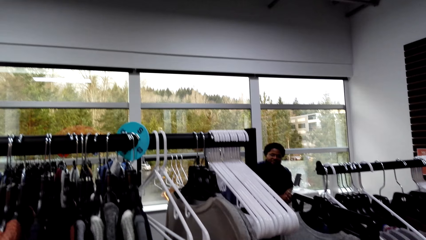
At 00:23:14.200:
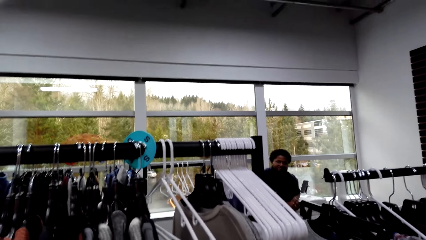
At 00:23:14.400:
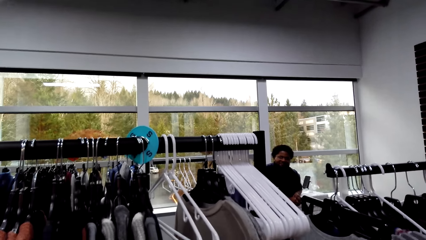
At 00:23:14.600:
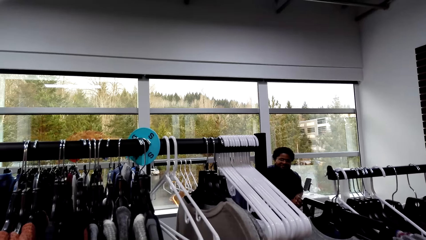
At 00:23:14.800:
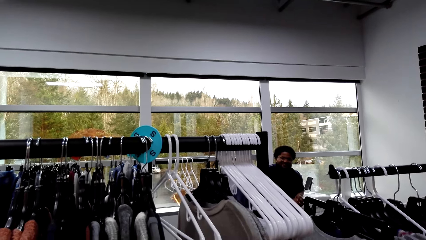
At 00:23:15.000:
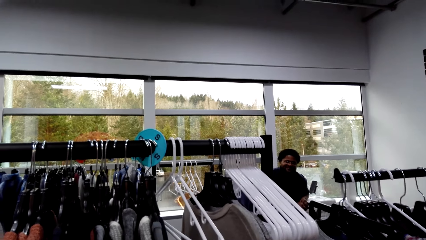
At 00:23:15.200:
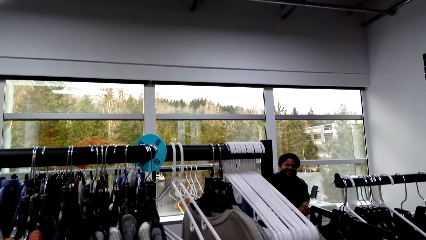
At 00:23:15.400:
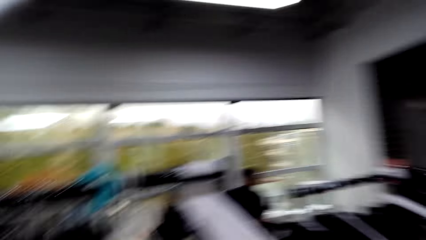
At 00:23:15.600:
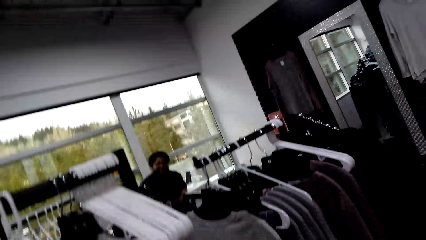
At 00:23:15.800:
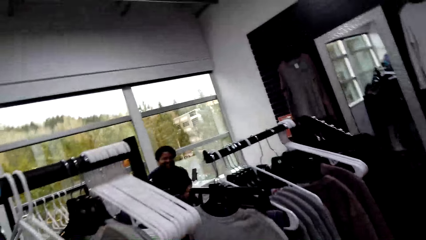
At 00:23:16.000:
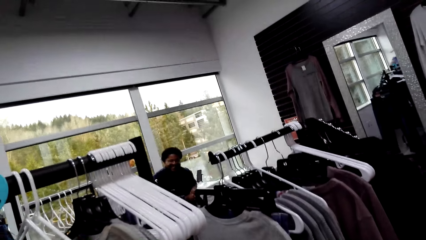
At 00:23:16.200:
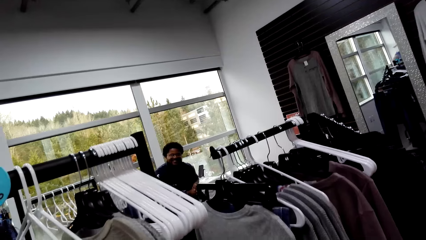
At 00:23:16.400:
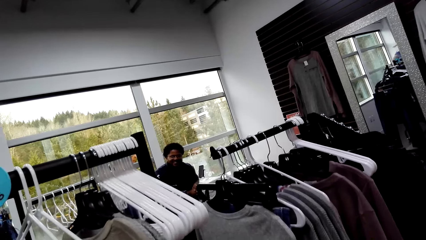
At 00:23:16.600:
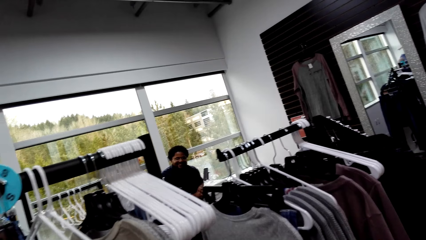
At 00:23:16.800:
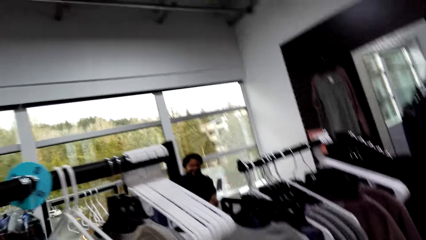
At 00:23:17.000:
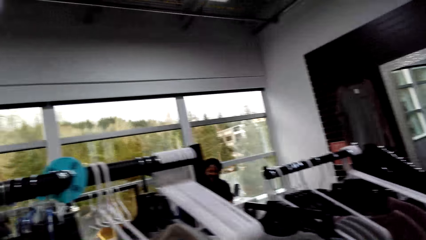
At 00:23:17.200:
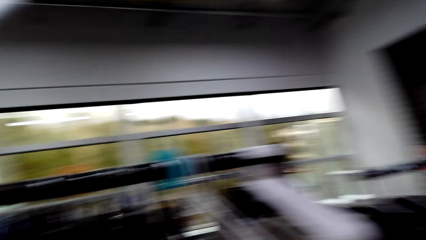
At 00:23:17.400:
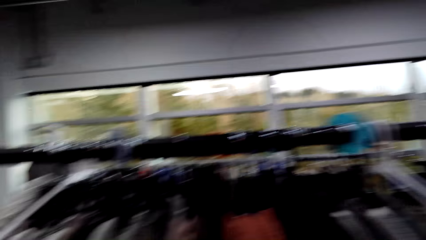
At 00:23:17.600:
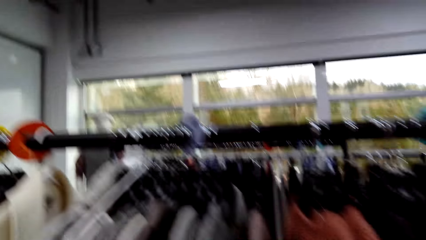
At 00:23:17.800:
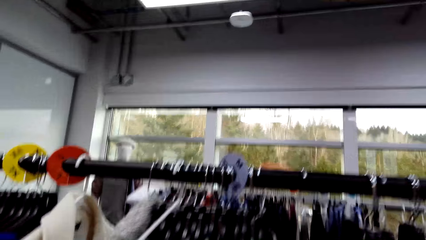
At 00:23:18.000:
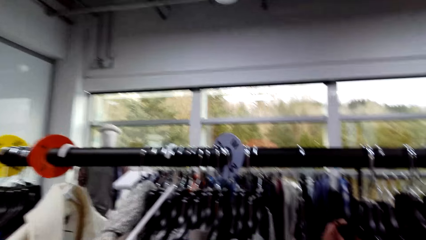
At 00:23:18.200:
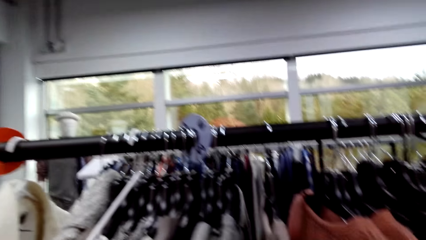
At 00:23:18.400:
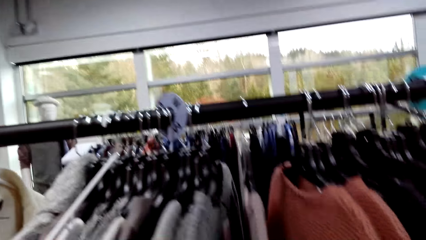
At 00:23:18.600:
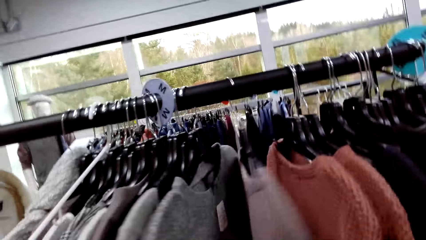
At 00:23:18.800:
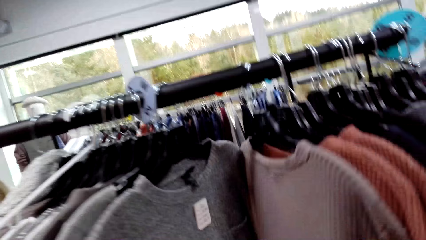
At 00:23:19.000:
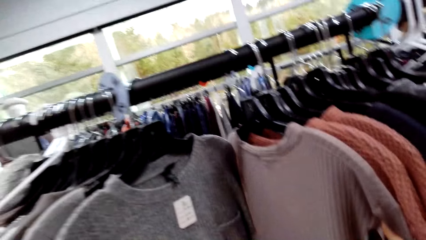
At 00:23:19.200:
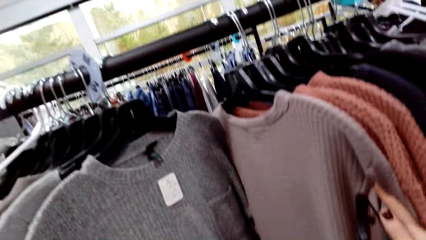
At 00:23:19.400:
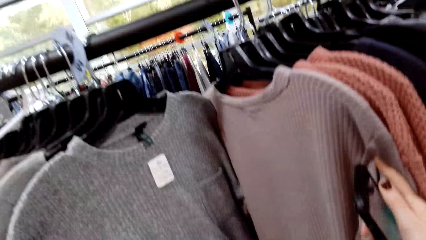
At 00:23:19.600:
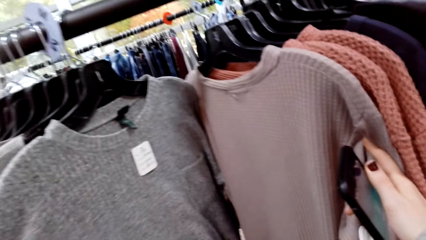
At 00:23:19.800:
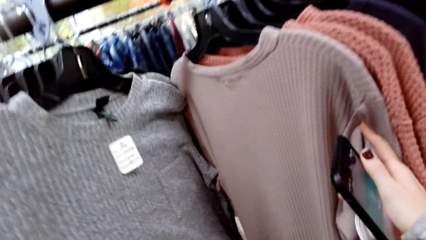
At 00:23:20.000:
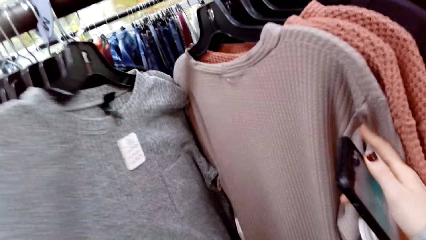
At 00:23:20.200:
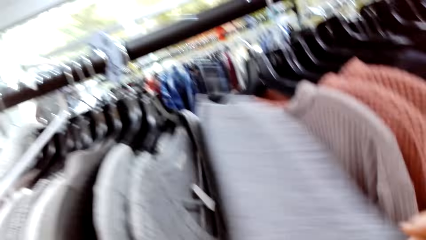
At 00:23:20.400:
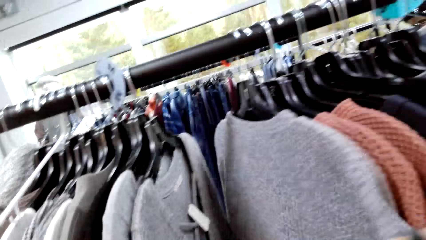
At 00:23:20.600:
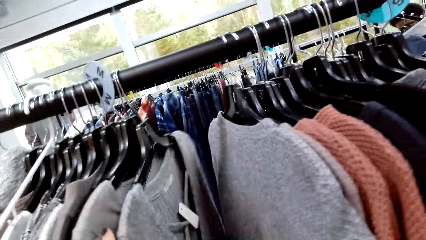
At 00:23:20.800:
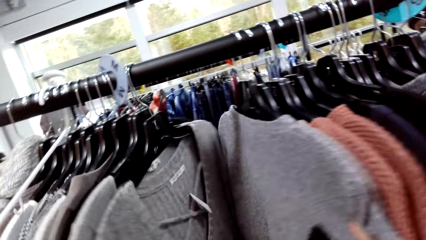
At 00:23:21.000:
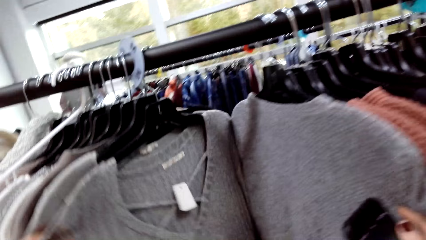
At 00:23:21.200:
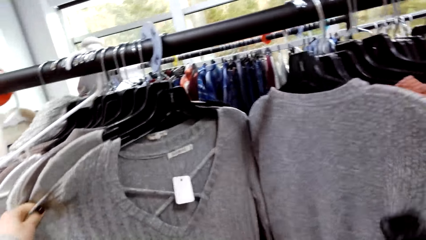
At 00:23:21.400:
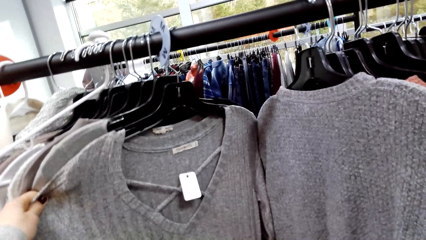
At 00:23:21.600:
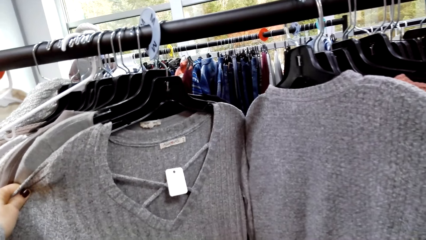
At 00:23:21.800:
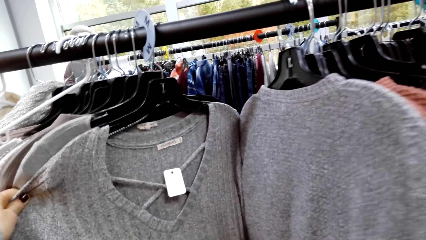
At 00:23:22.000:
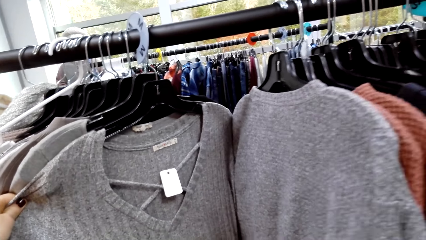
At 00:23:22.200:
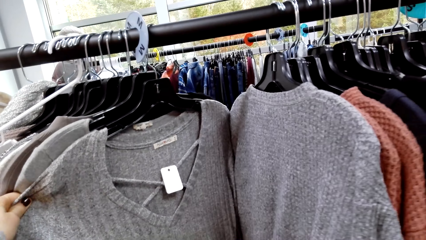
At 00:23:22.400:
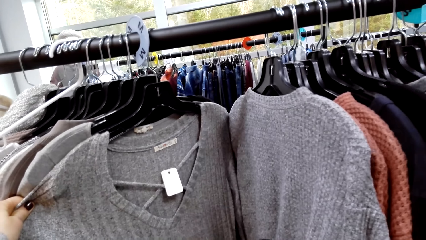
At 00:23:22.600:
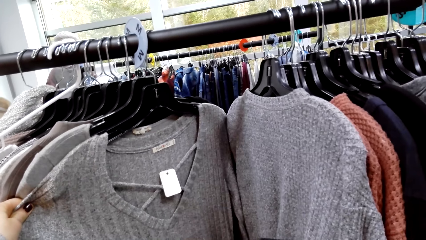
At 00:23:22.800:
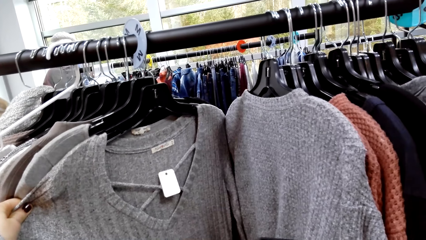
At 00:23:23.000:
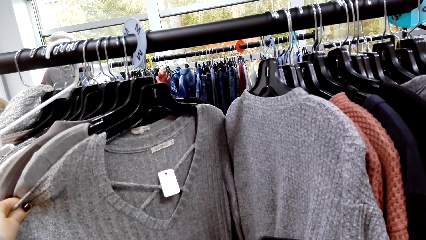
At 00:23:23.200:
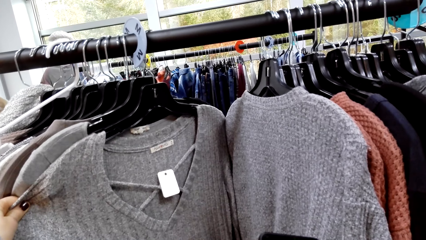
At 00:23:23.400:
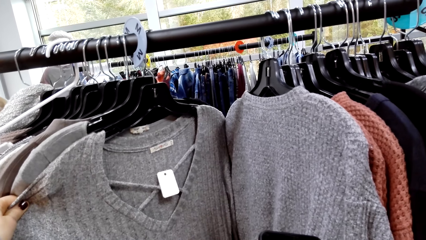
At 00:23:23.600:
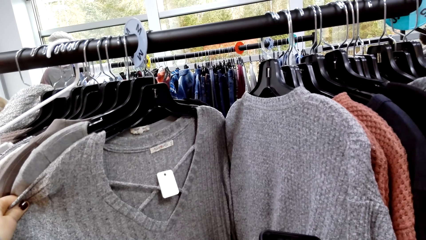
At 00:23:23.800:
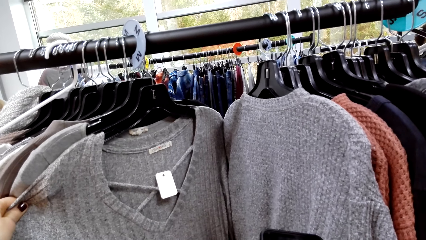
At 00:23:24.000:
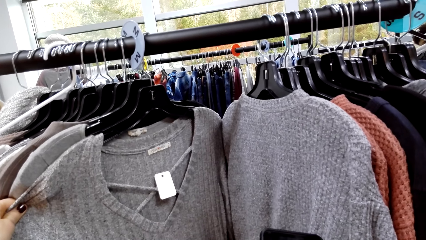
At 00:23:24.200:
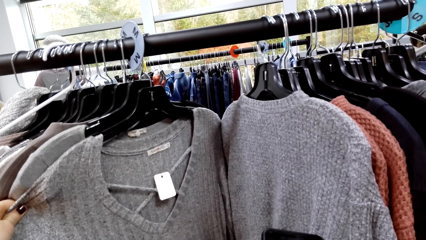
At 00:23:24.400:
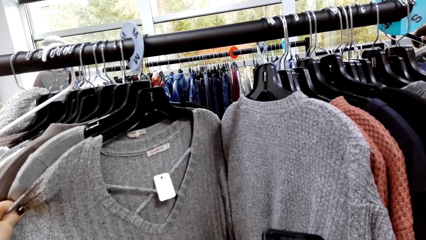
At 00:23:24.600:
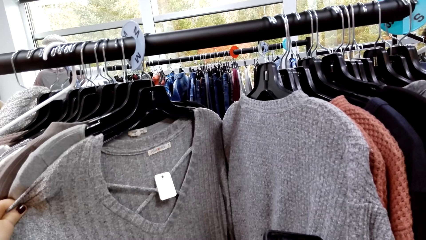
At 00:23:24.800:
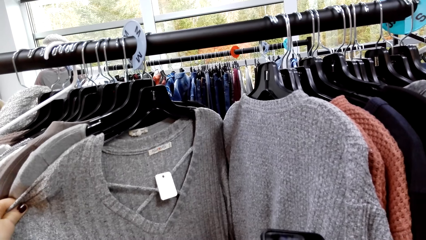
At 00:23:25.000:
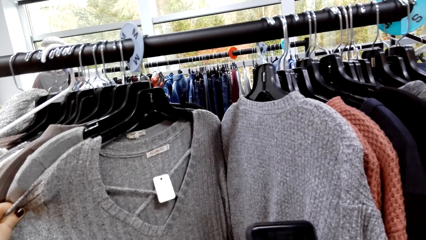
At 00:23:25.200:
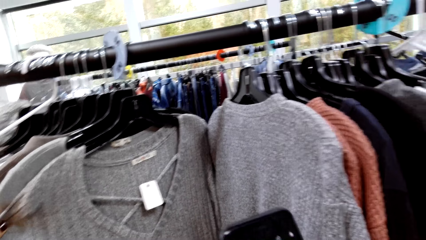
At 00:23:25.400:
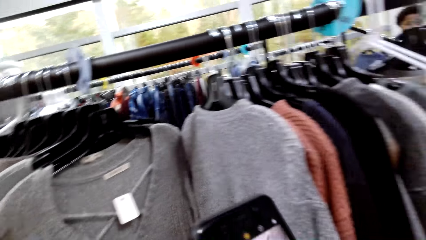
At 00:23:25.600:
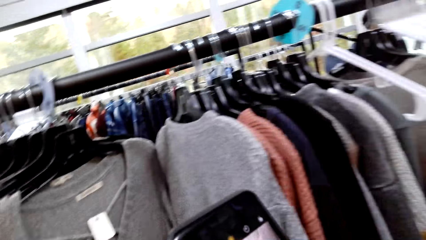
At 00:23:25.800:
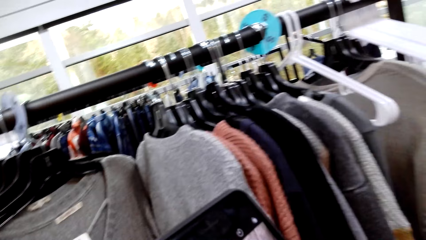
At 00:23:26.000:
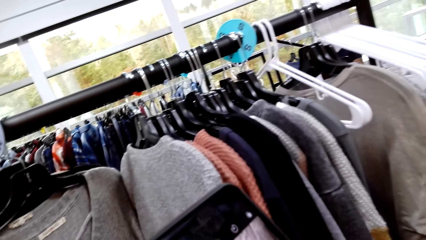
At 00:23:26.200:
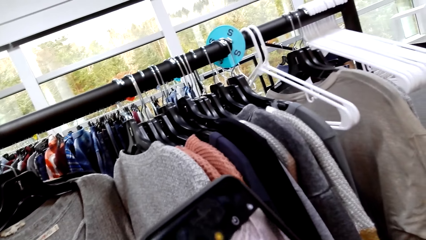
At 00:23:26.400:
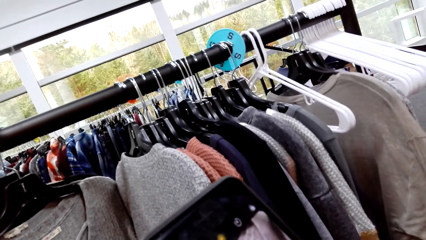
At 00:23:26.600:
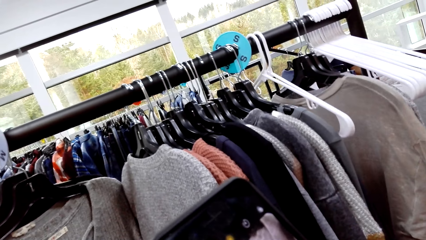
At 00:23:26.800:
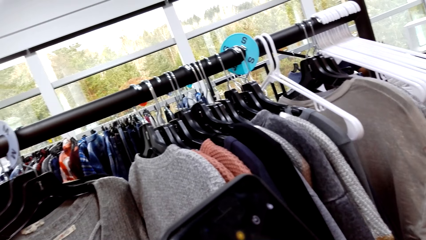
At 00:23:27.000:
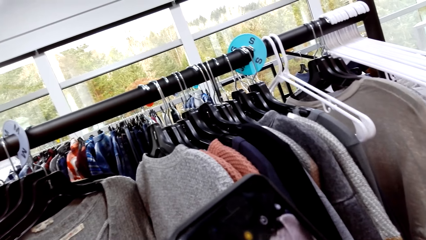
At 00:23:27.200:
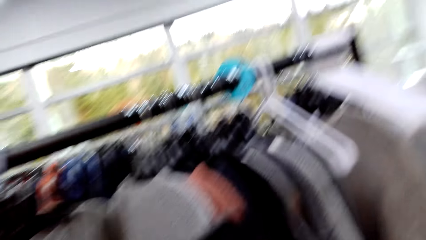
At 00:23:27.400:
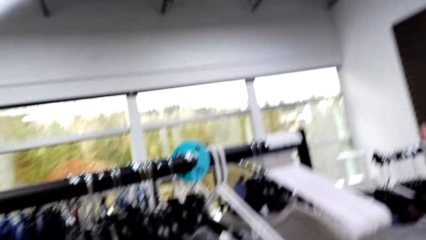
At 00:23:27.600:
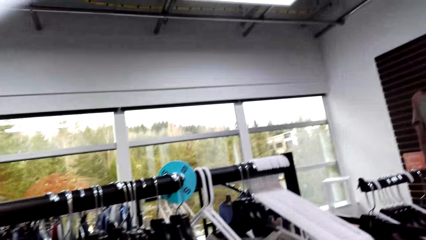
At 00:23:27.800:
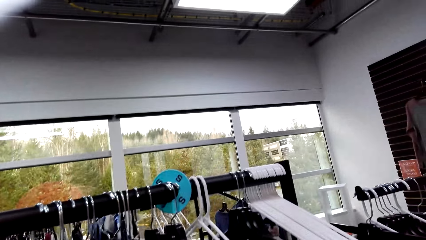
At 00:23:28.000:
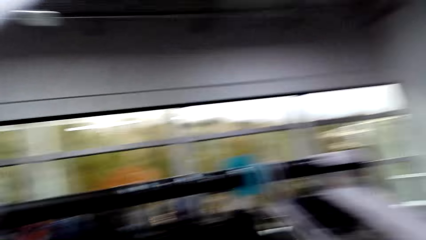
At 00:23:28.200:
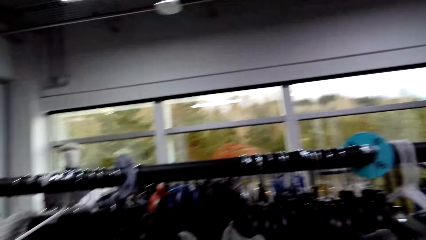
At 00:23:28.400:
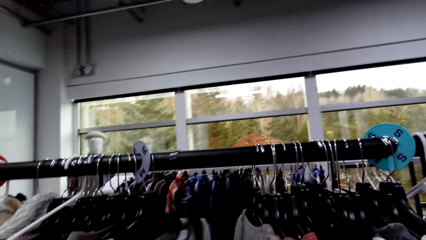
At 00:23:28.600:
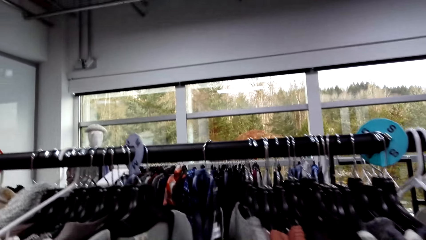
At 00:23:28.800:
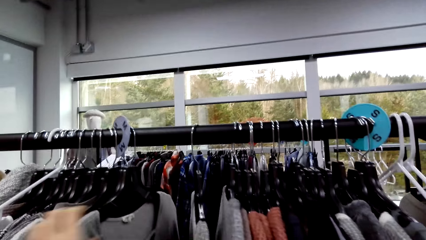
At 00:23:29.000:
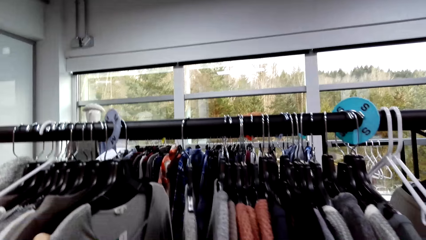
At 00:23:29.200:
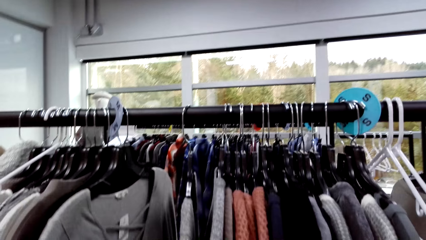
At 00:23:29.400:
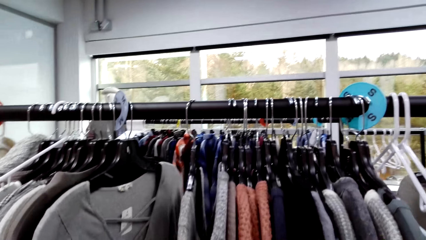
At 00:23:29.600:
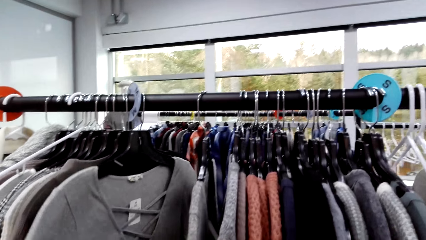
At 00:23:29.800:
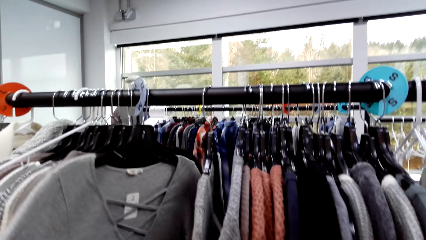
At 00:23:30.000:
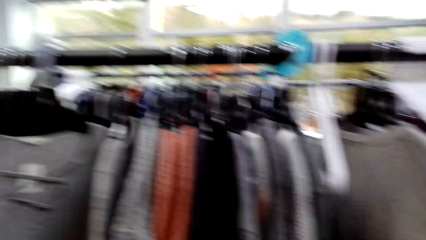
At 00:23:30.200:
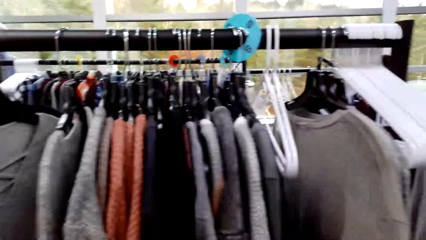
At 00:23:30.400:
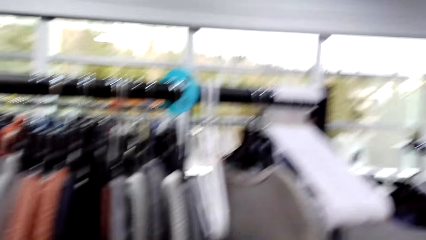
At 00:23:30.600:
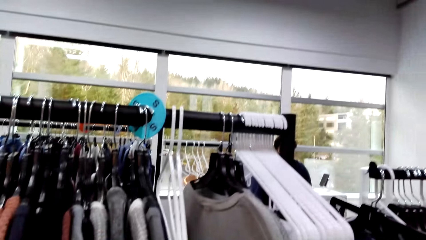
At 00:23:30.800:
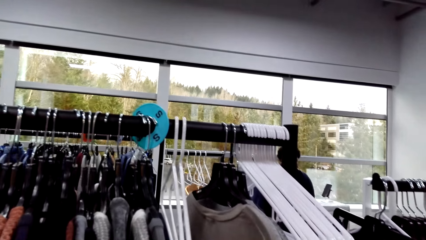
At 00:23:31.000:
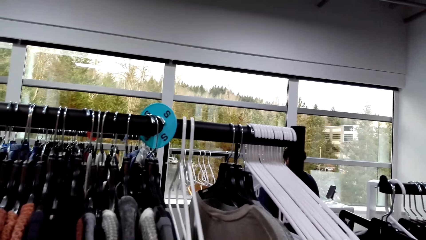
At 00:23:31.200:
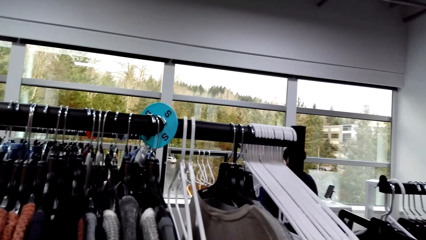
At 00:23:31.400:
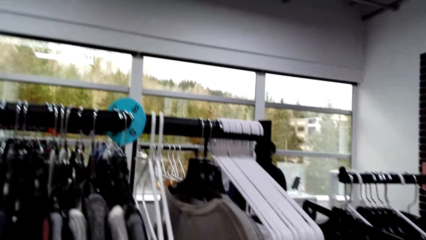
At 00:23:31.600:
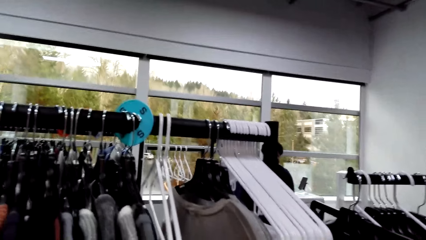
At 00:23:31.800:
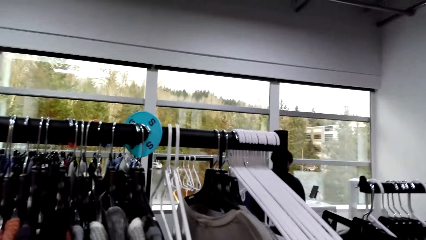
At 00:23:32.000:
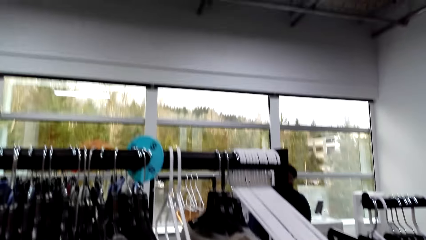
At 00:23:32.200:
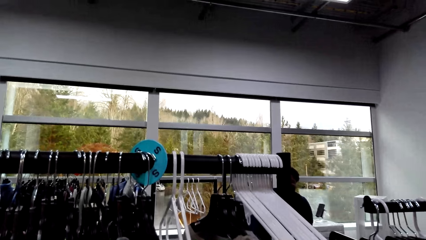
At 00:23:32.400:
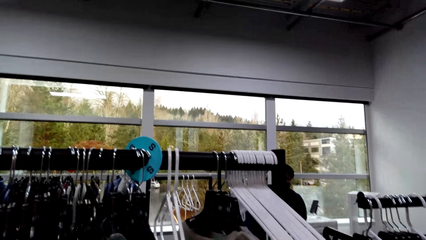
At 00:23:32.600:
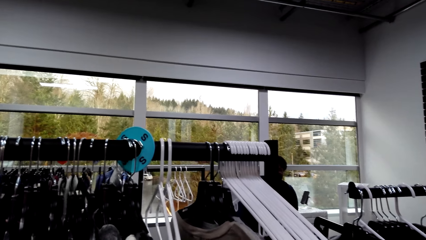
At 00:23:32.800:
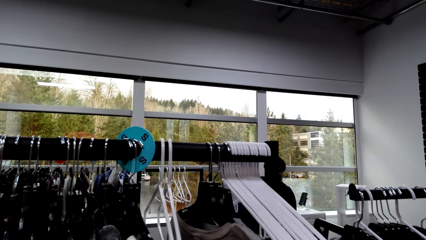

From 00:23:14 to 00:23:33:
The camera wearer moves clothes on the cloth rack. They take a photo with the phone. They look through the clothes. They move the clothes on the cloth rack.
